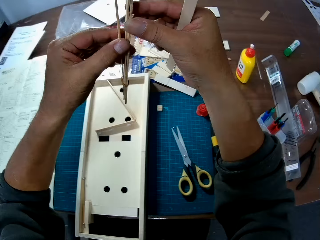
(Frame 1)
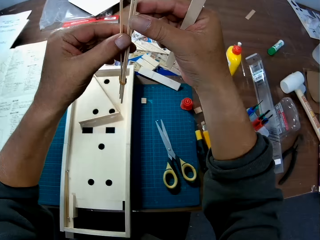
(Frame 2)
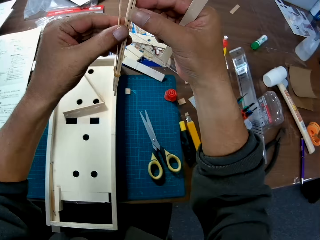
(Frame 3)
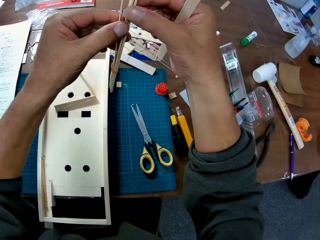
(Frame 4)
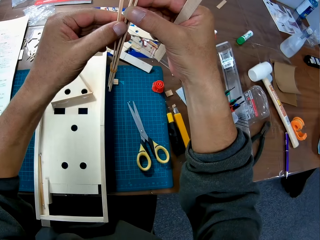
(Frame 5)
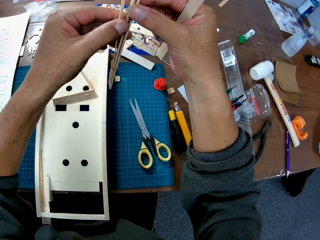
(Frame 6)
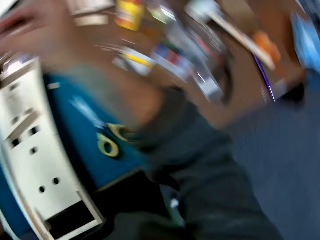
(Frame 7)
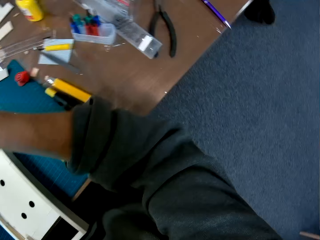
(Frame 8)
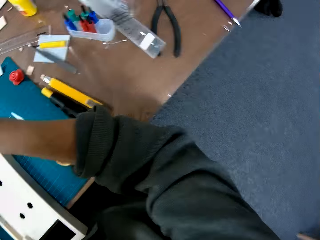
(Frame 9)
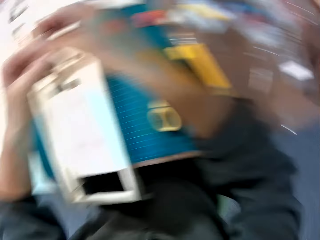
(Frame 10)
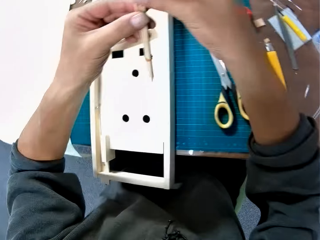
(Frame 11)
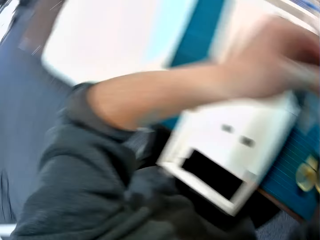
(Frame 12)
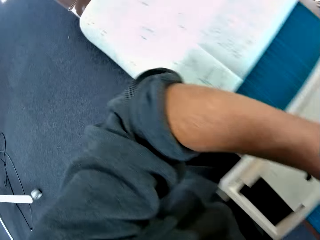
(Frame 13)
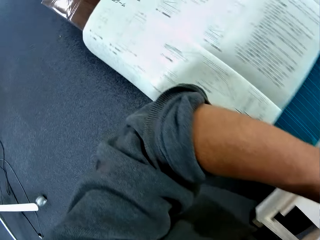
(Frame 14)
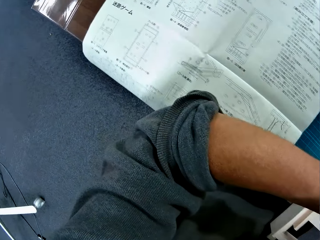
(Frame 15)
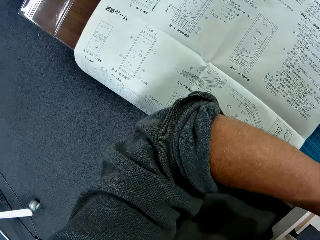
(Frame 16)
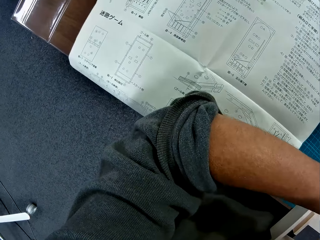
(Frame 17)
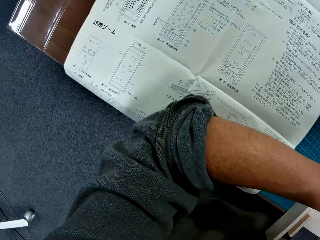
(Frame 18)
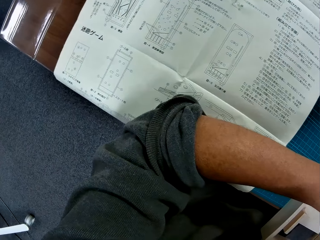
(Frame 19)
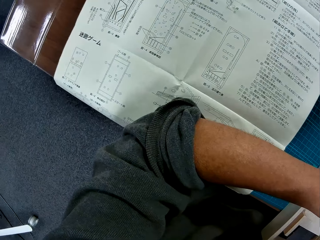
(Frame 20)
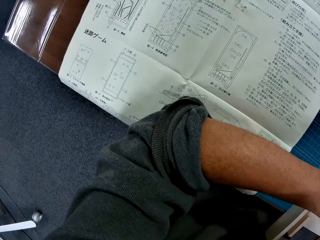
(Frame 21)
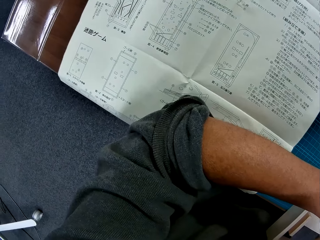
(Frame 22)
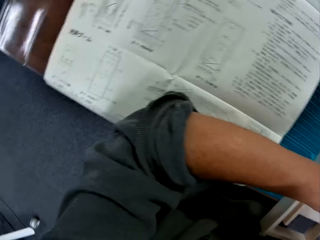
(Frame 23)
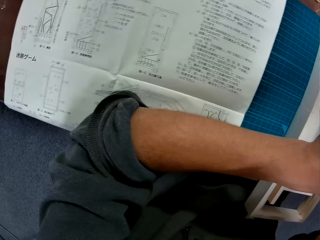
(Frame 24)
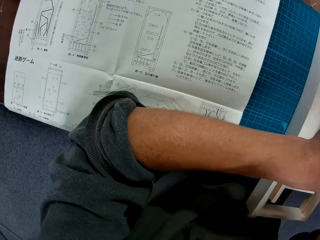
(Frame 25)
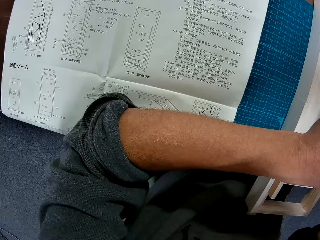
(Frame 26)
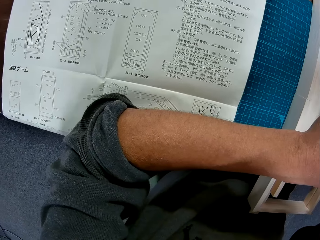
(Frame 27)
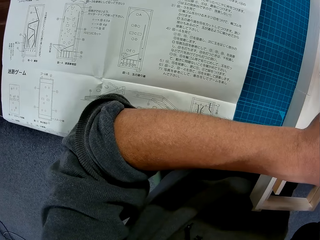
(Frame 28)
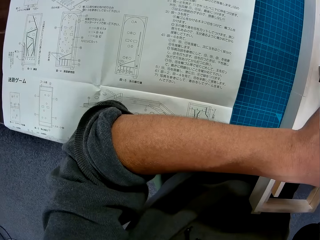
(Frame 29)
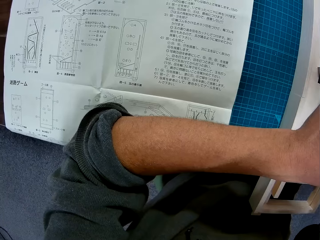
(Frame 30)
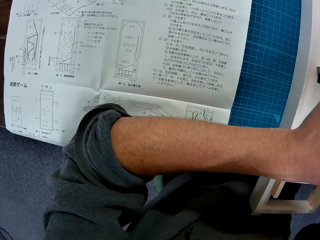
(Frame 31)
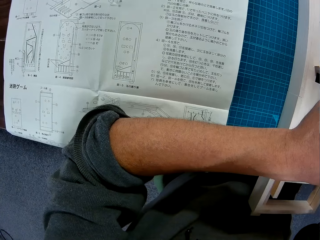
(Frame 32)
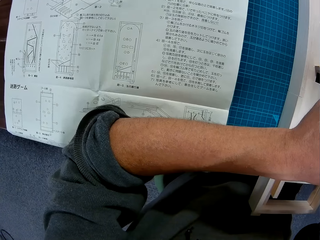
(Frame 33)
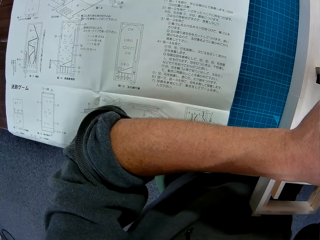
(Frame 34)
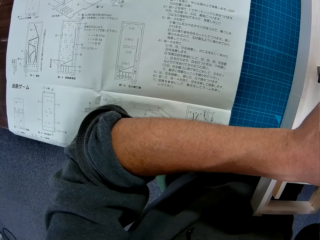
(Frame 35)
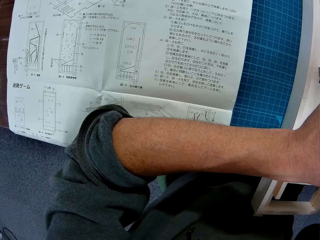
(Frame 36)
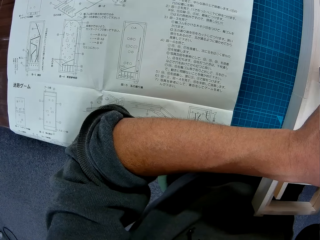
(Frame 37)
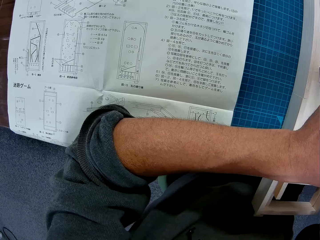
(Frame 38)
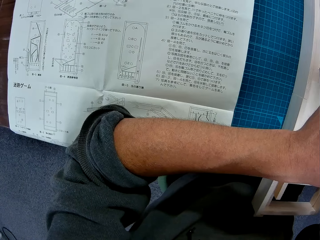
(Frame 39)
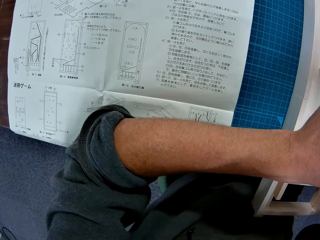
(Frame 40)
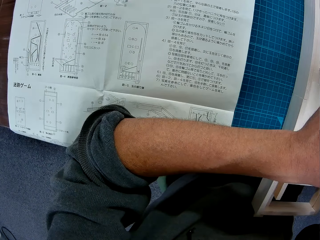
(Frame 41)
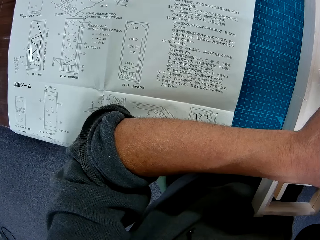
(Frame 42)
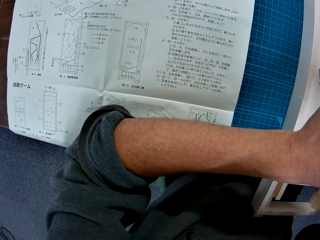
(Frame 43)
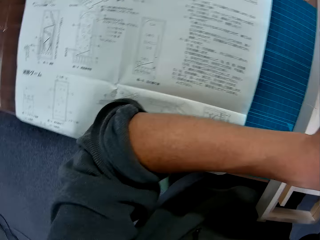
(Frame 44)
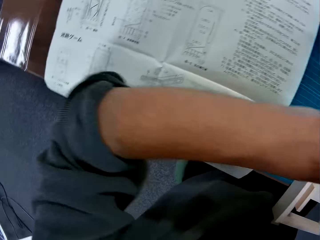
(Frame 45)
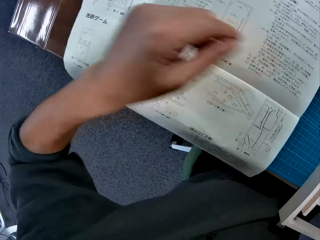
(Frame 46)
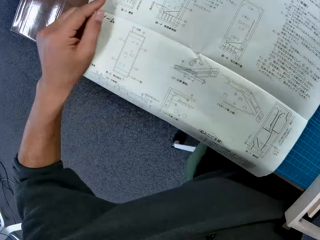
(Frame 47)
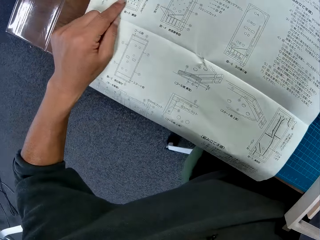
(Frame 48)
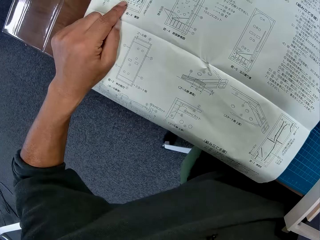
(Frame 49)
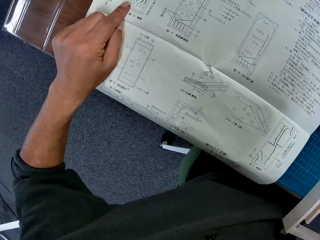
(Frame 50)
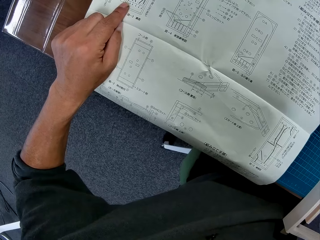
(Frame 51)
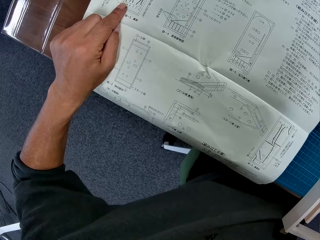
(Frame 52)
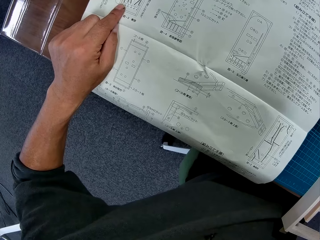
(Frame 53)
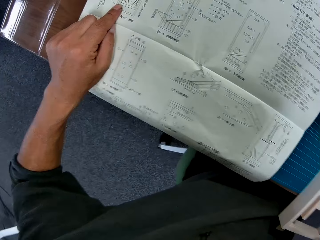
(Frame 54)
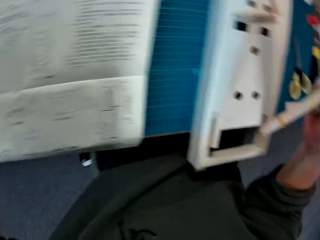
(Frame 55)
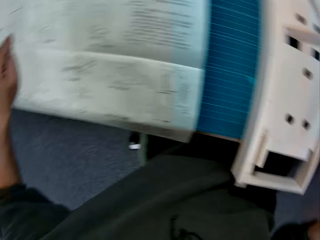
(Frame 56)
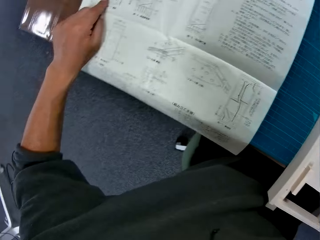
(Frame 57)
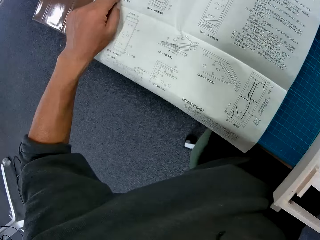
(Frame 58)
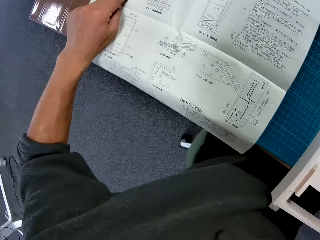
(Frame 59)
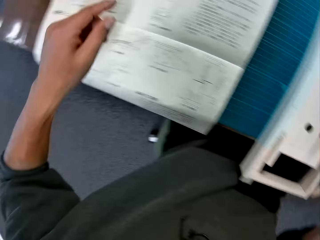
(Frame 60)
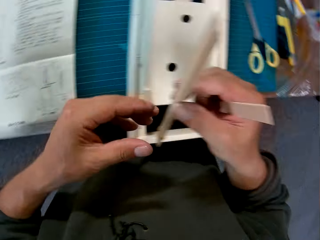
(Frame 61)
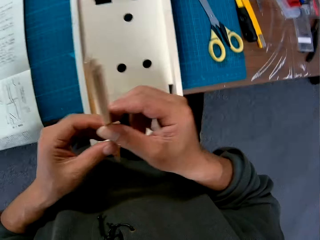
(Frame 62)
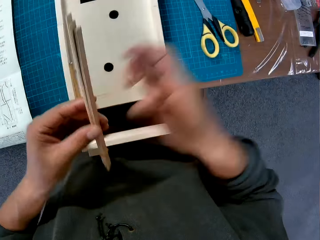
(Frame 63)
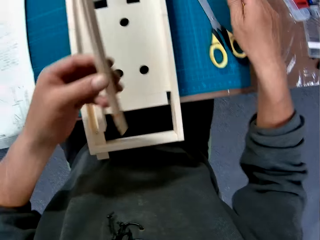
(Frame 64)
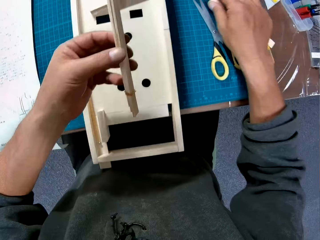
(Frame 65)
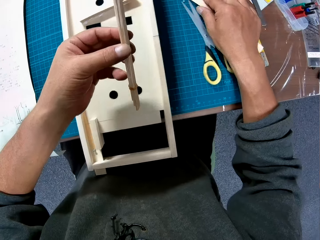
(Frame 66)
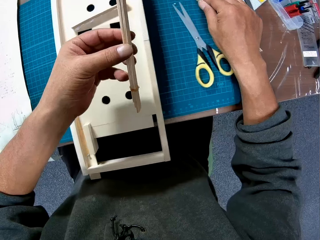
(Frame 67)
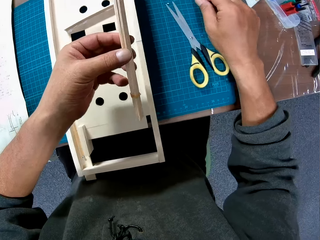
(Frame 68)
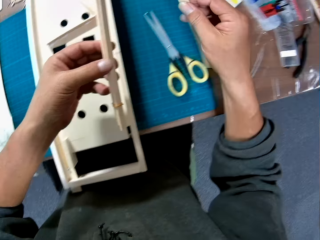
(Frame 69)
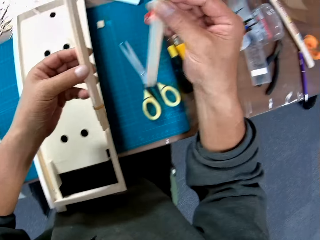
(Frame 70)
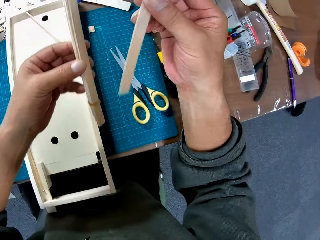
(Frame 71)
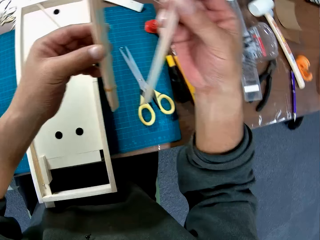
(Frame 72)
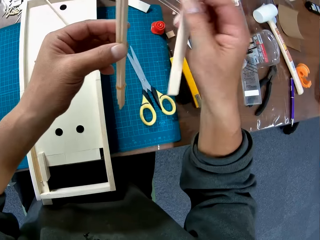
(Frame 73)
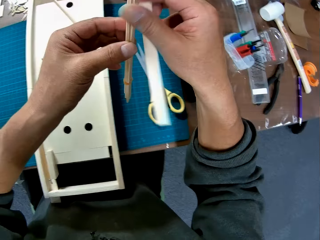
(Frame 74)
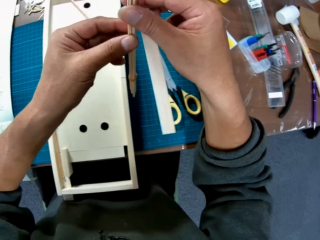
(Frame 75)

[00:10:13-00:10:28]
The camera wearer looks around. He refers to the modelling manual. He places his left index finger on the modelling manual. He turns to the model. He turns to the modelling manual. He holds the modelling material piece. He picks up the modelling material piece from the cutting mat.

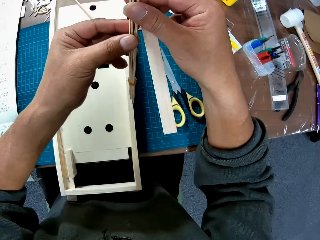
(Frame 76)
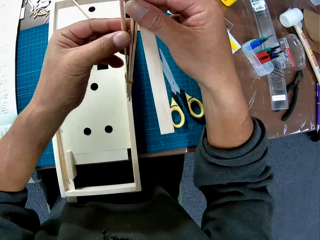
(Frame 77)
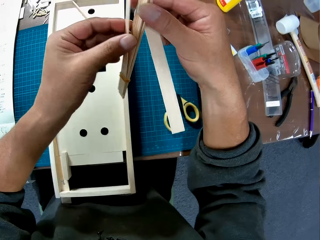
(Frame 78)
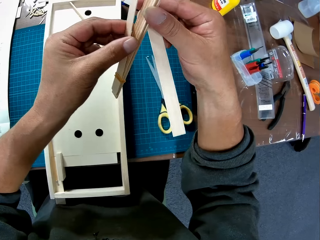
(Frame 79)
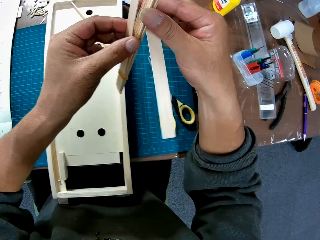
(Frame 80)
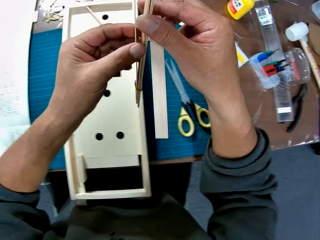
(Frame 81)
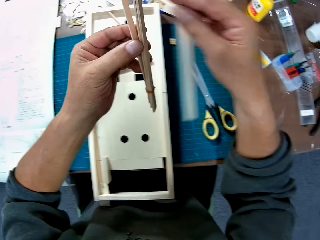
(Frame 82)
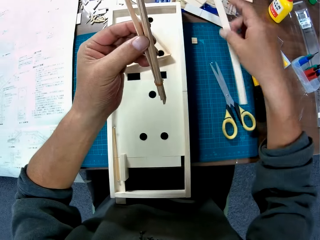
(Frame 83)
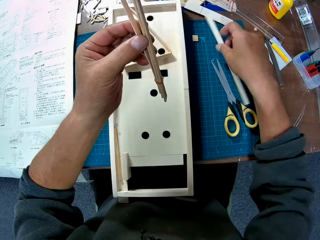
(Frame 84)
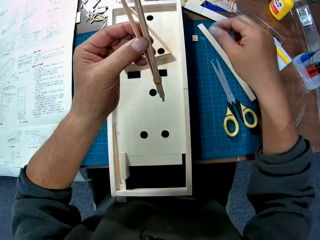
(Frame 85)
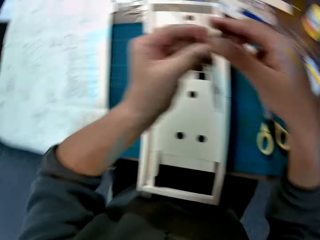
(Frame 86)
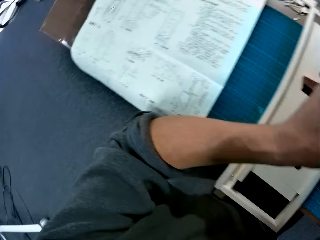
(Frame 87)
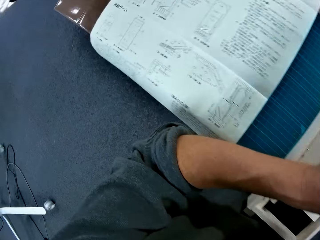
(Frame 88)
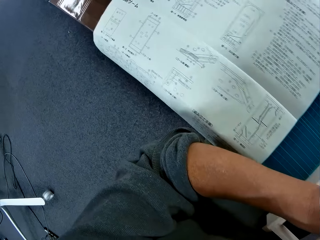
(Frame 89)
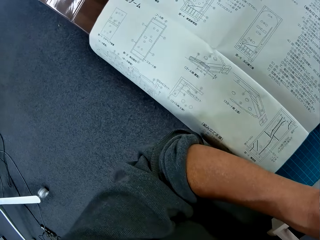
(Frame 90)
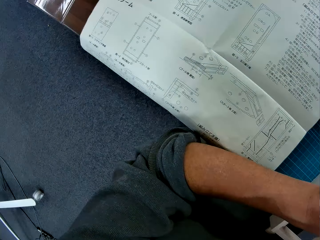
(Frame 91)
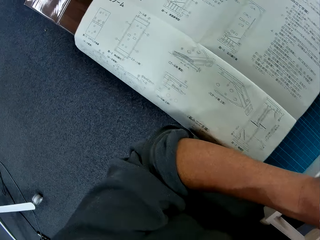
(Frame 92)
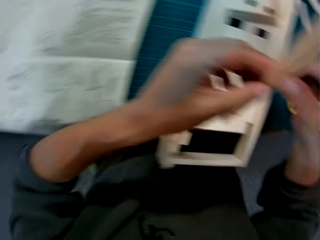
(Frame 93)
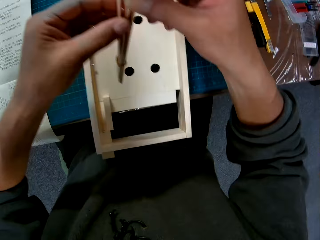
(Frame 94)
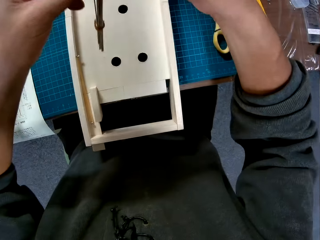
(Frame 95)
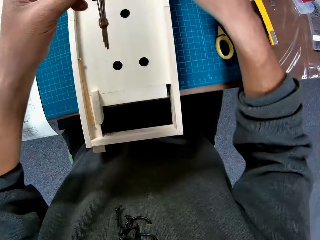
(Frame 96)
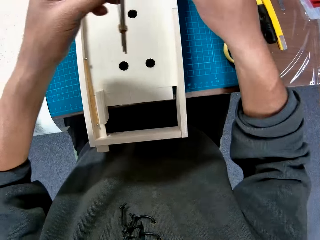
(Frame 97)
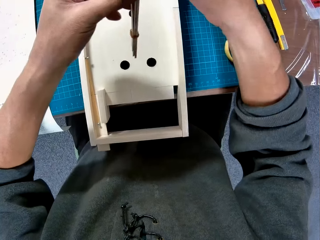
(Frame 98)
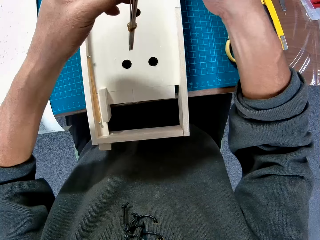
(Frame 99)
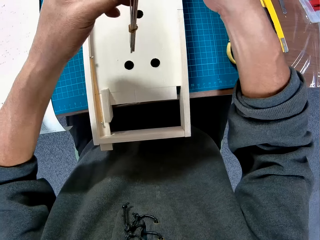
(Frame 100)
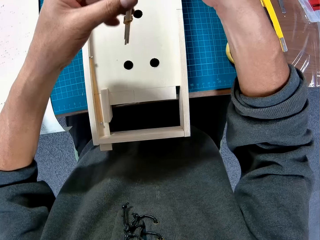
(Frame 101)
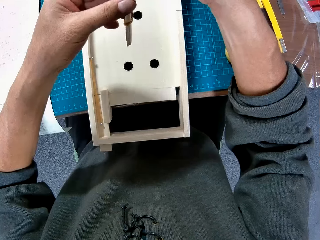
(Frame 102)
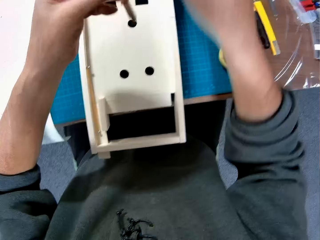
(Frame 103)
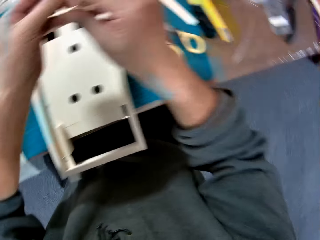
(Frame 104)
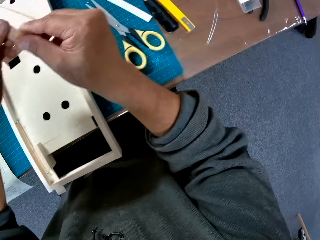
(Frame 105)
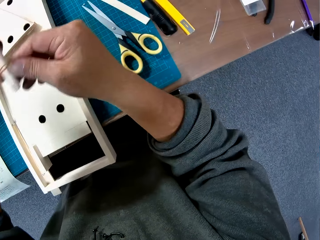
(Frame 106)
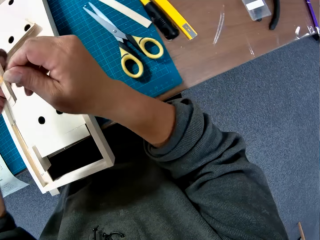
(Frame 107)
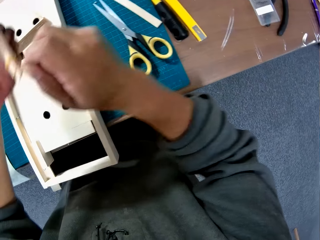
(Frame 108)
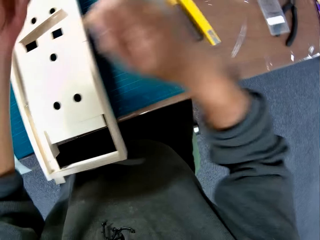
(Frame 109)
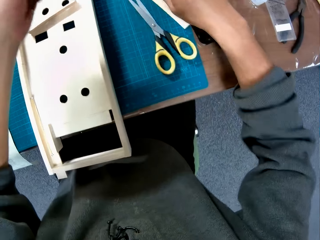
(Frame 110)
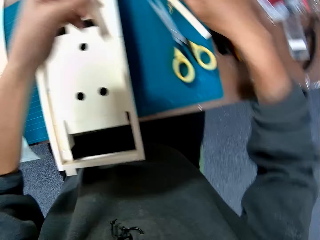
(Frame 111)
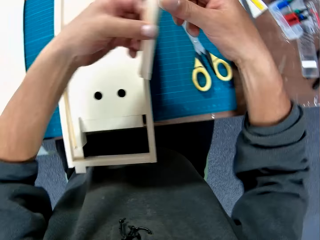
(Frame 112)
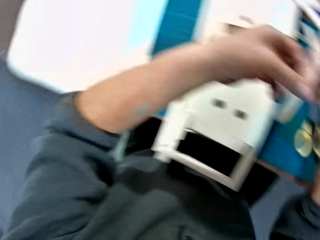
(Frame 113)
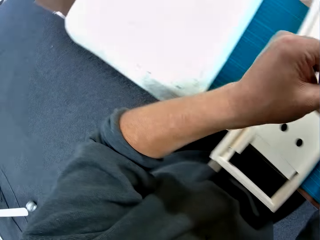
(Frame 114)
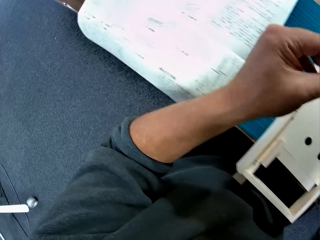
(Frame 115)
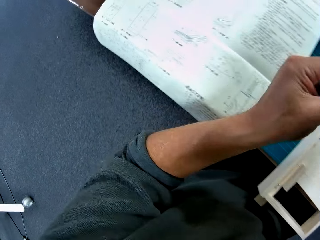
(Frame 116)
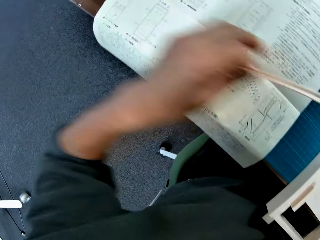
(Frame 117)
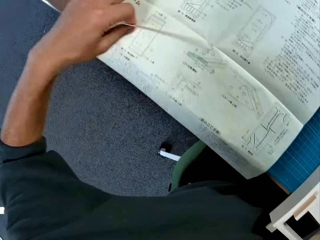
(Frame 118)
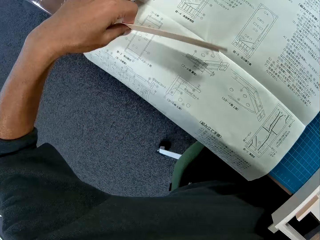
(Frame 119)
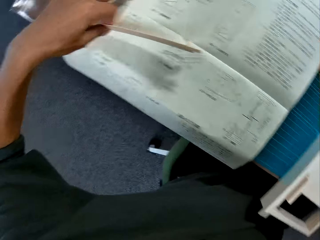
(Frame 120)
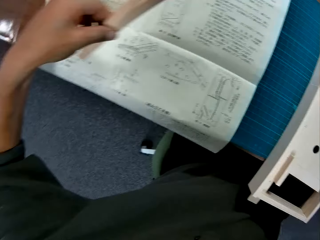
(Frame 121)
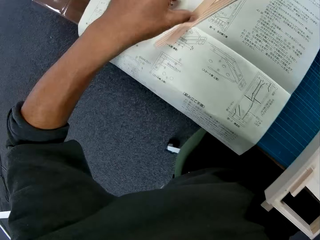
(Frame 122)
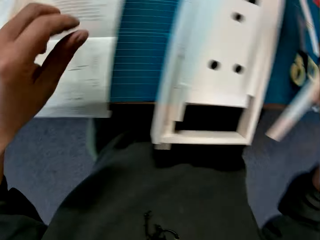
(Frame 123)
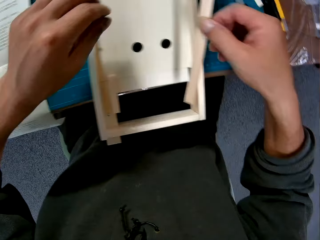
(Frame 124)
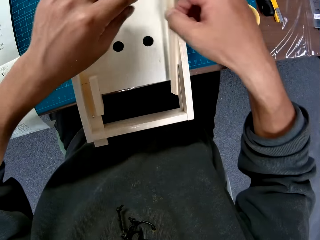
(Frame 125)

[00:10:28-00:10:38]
The camera wearer refers to the modelling material pieces. He drops the piece of wood on the table with his right hand. He turns to the modelling manual. He refers to the modelling material piece. He removes a rubber band around the bundle of wood with his right hand. He turns the model. He drops the rubber band on the table. He pulls two modelling material pieces. He drops the pieces of wood on the instruction paper.
